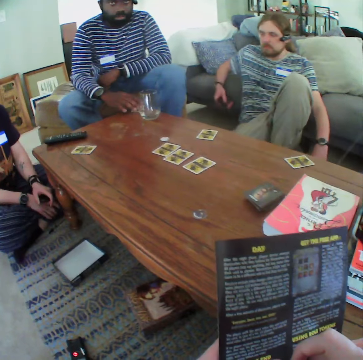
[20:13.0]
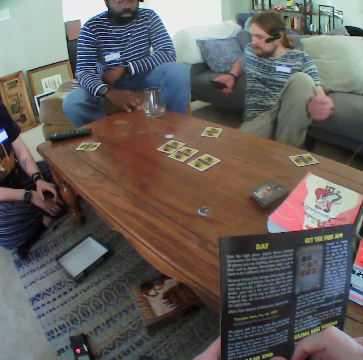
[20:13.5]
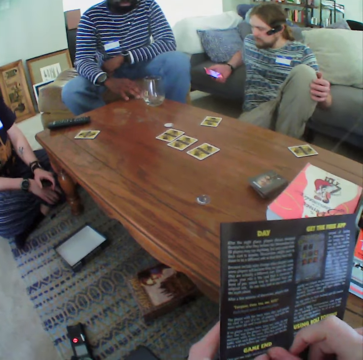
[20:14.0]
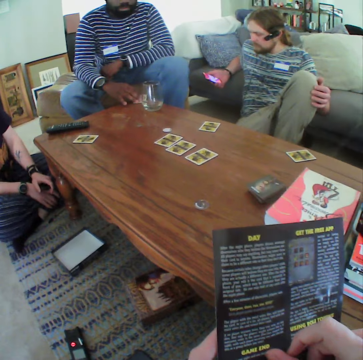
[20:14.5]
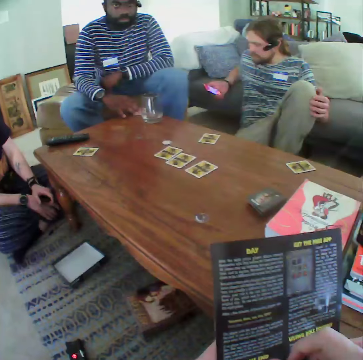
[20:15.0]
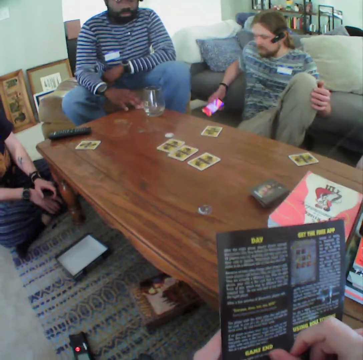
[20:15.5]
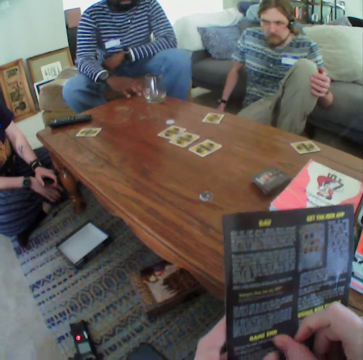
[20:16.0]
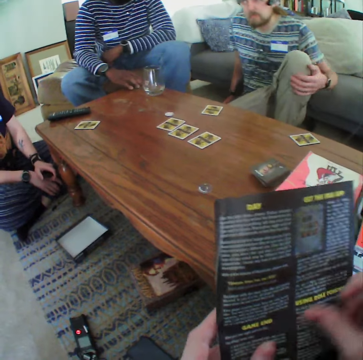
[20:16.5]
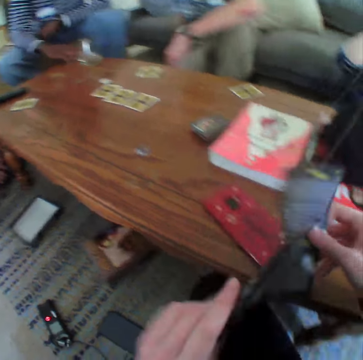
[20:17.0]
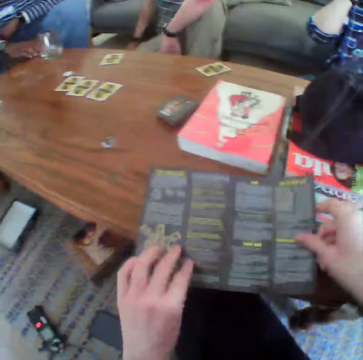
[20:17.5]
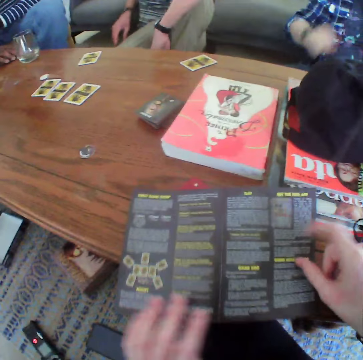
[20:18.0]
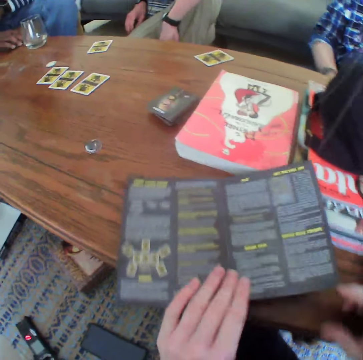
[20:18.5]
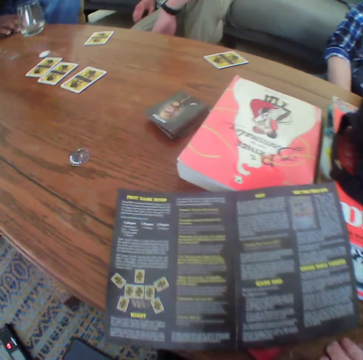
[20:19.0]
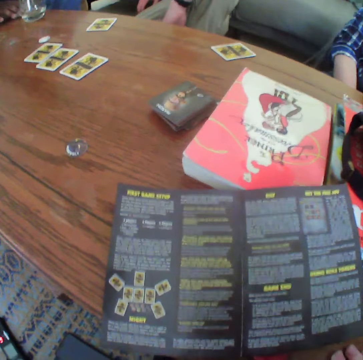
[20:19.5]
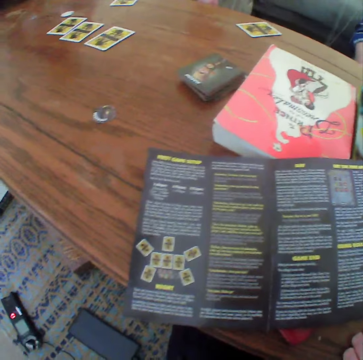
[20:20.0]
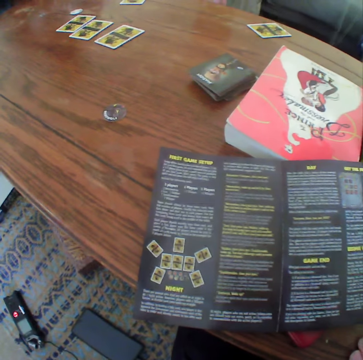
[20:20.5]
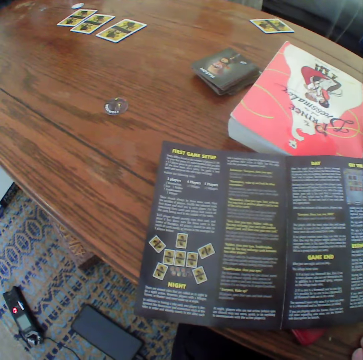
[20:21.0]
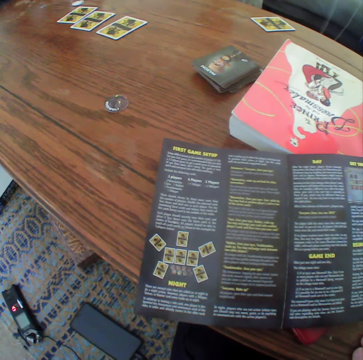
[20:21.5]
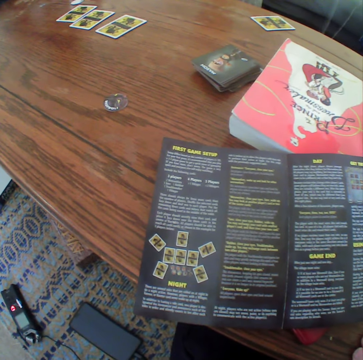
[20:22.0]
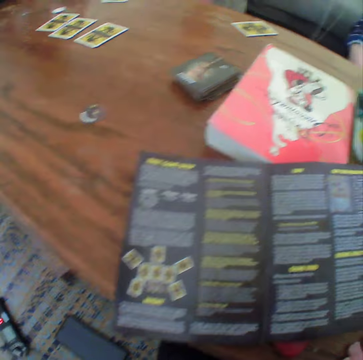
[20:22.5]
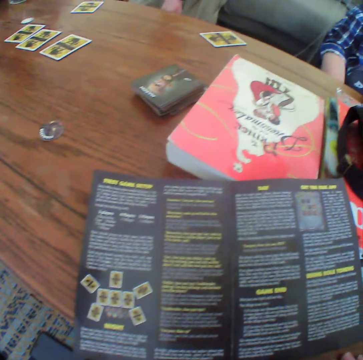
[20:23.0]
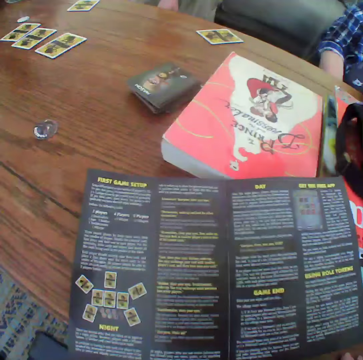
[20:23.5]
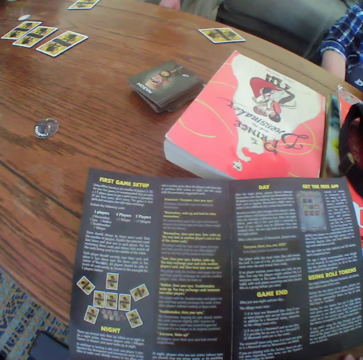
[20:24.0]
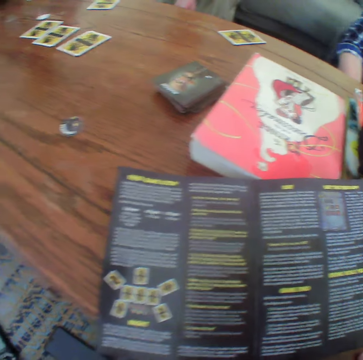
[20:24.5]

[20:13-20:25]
A man removes a phone from the pocket. The man uses the phone and looks at the phone. He puts the phone down. The camera wearer puts the pamphlet or paper on the table. Another person moves the hand down.

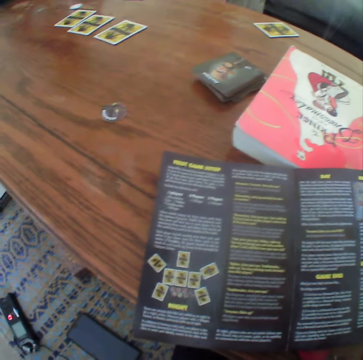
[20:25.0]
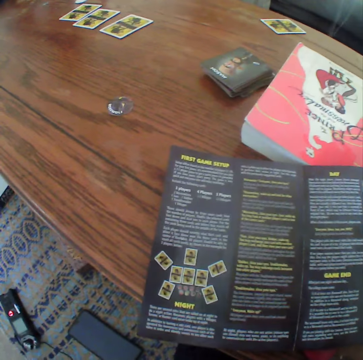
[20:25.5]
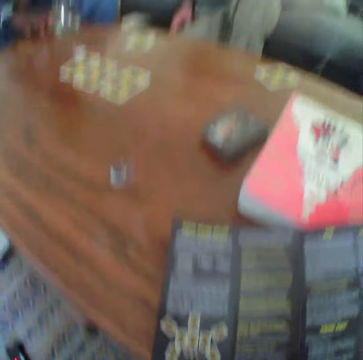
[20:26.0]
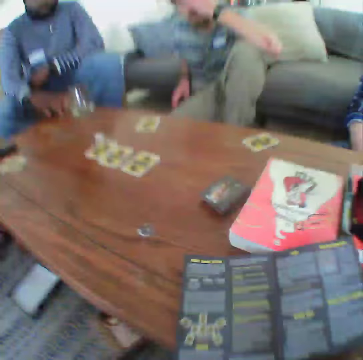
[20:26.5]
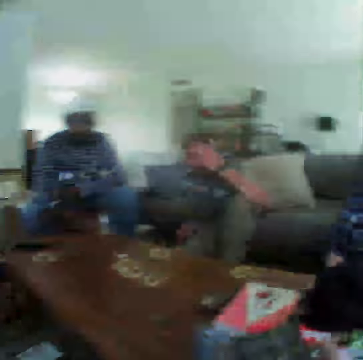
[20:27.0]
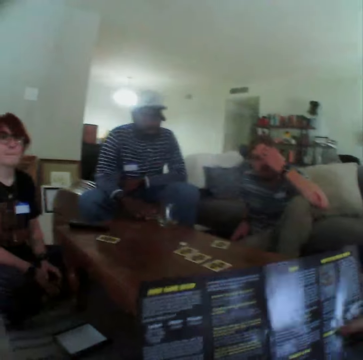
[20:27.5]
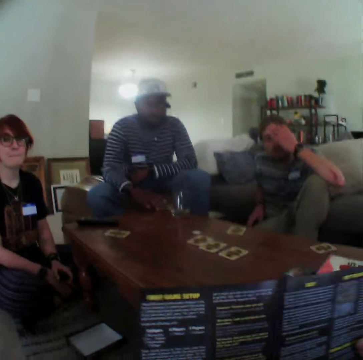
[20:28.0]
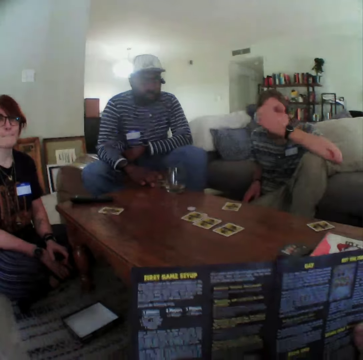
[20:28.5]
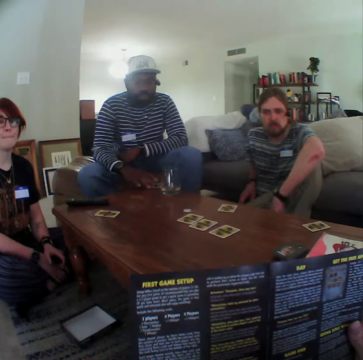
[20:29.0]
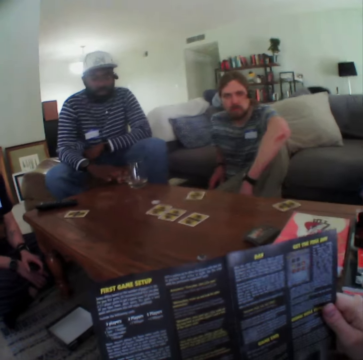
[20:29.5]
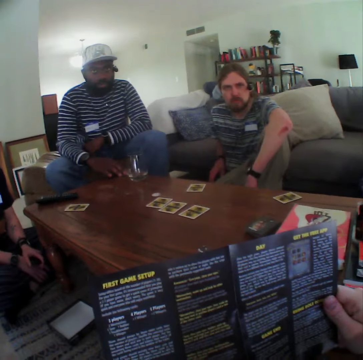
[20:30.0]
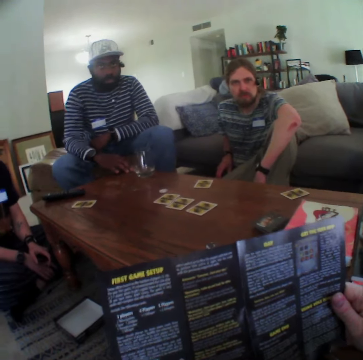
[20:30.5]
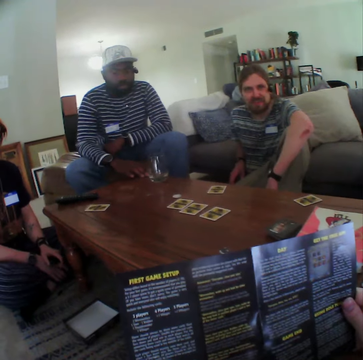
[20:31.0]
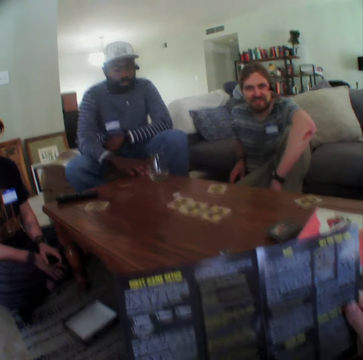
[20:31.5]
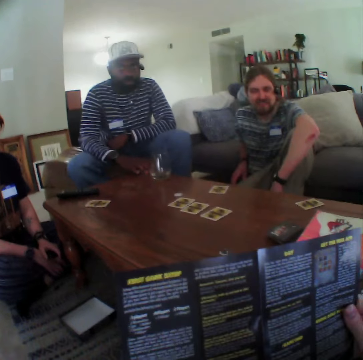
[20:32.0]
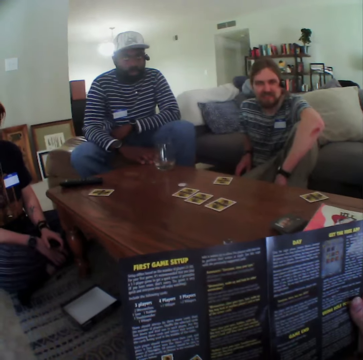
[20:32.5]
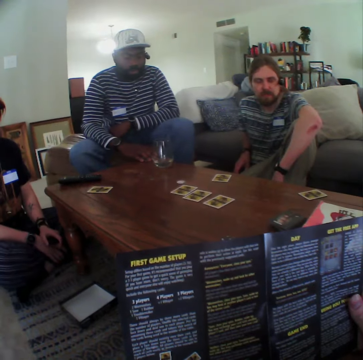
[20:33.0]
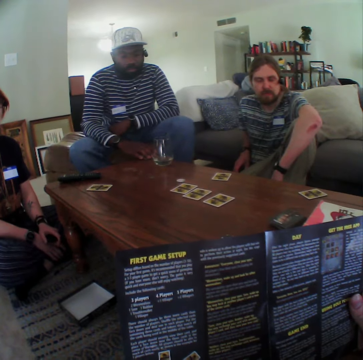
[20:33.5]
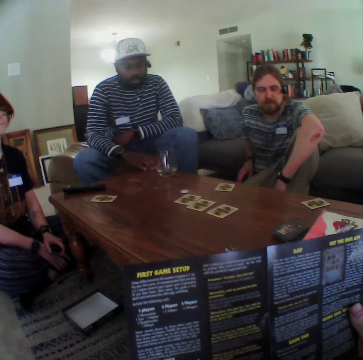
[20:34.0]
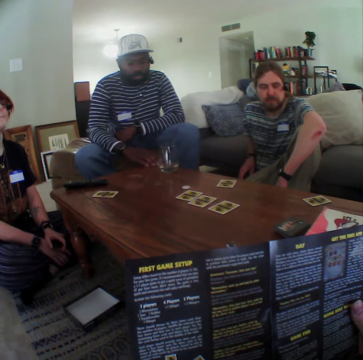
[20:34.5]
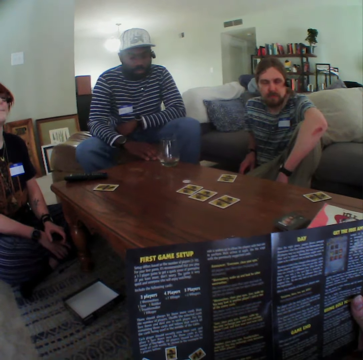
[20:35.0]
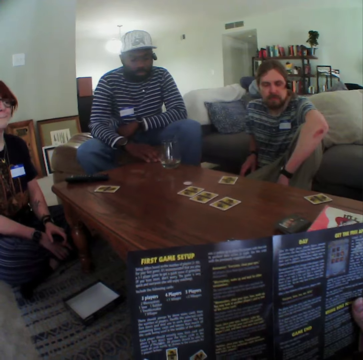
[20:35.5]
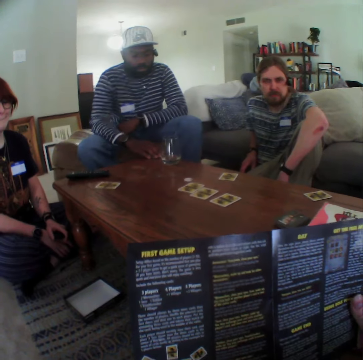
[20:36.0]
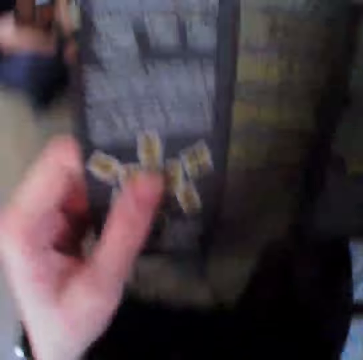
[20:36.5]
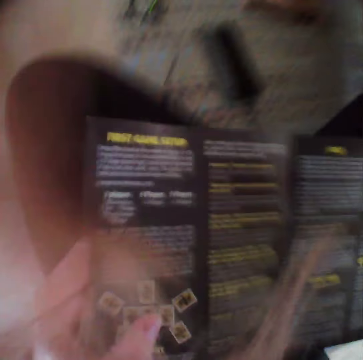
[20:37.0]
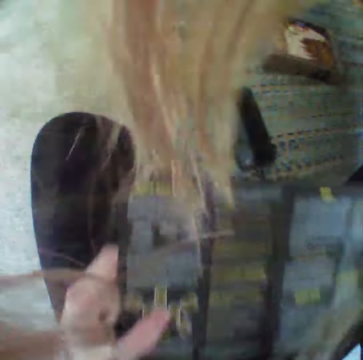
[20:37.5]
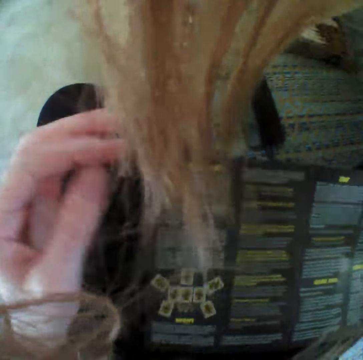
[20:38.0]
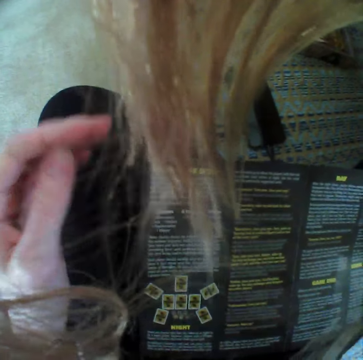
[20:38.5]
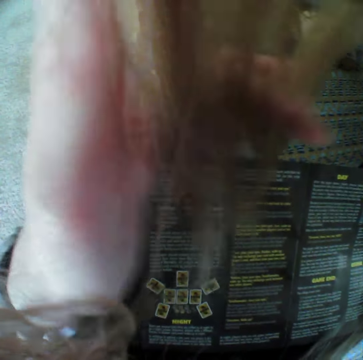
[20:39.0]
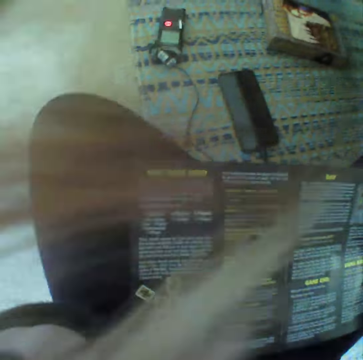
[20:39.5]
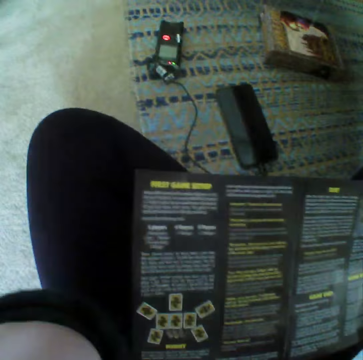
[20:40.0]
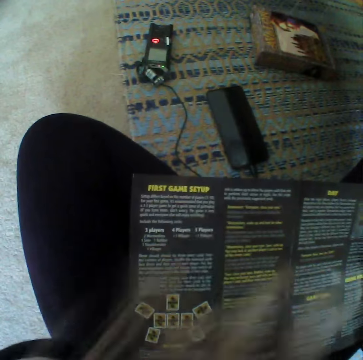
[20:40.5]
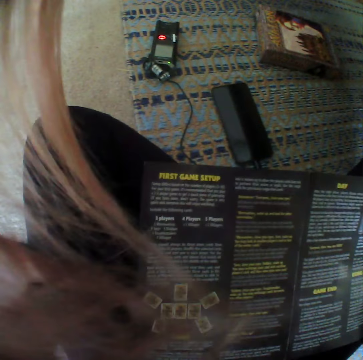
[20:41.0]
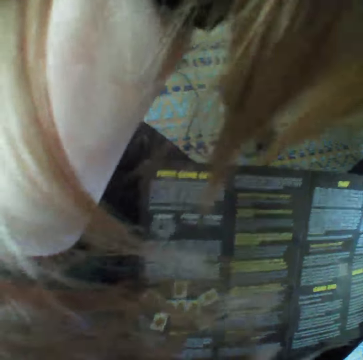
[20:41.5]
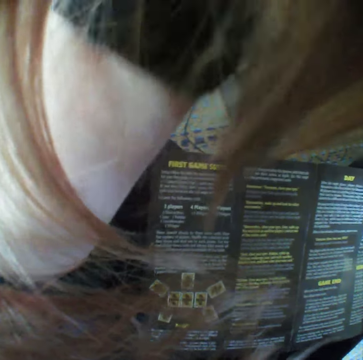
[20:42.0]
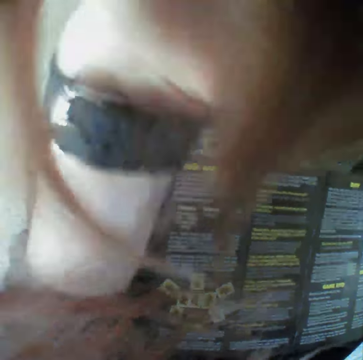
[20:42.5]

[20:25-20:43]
The camera wearer holds the paper. The man touches his face and puts the hand down. Another person touches the table. The camera wearer moves the paper down. She touches the hair and moves her hair.

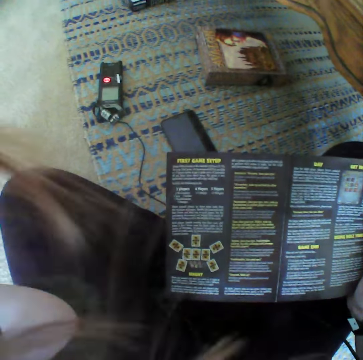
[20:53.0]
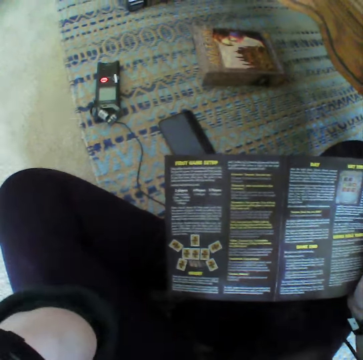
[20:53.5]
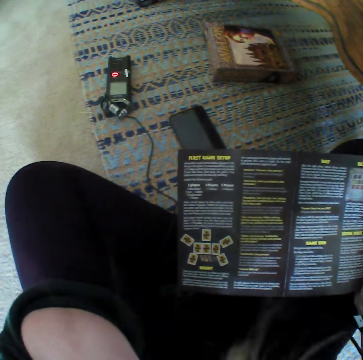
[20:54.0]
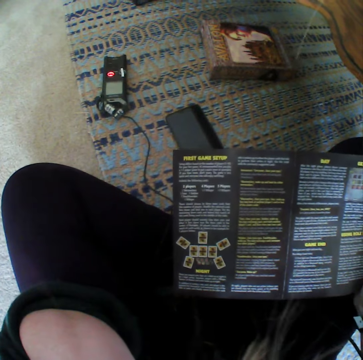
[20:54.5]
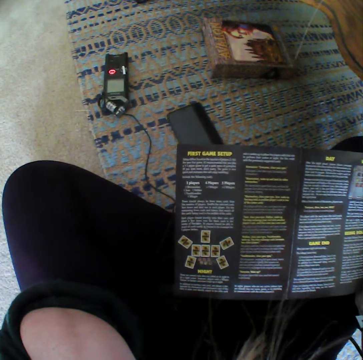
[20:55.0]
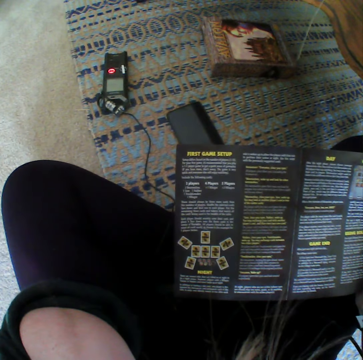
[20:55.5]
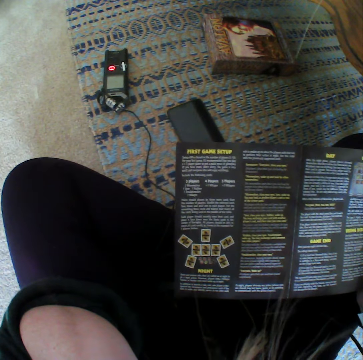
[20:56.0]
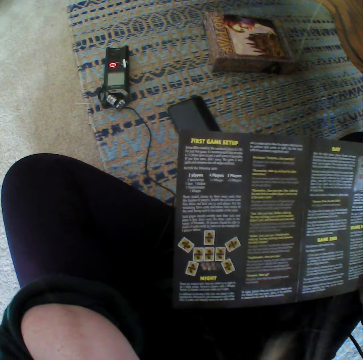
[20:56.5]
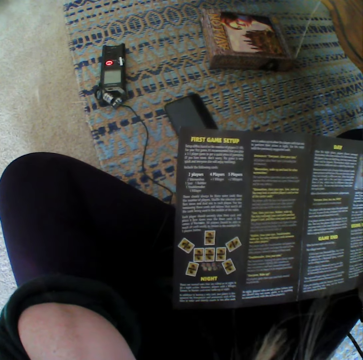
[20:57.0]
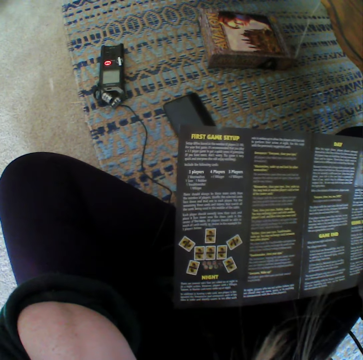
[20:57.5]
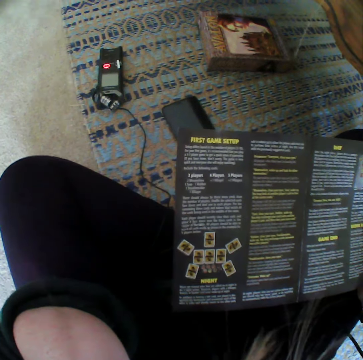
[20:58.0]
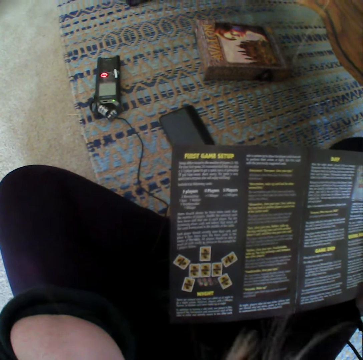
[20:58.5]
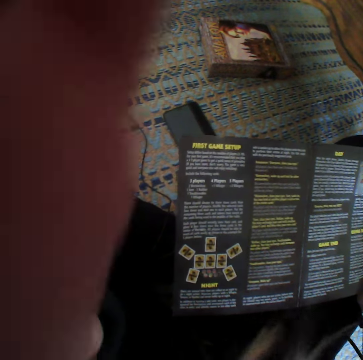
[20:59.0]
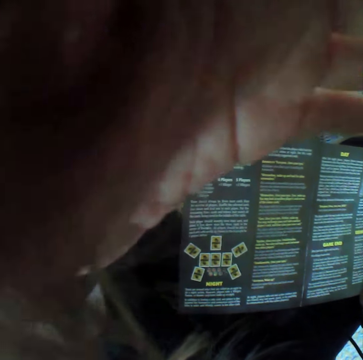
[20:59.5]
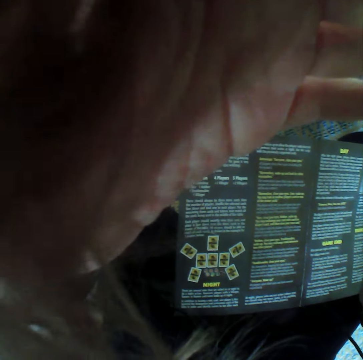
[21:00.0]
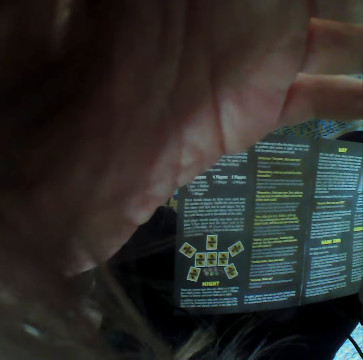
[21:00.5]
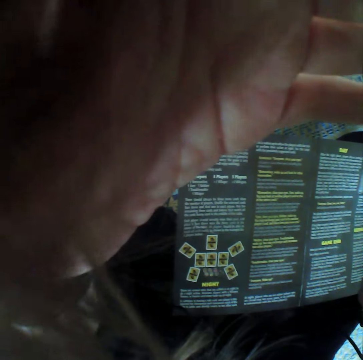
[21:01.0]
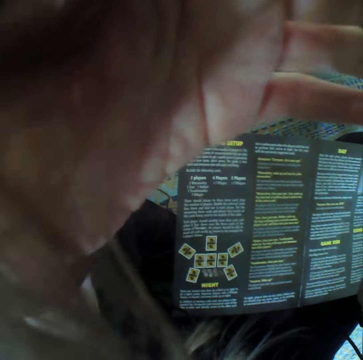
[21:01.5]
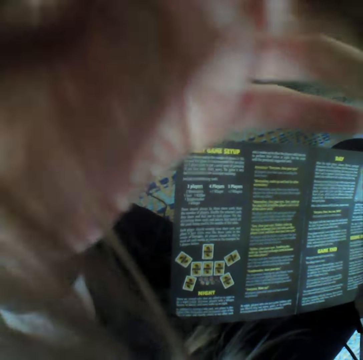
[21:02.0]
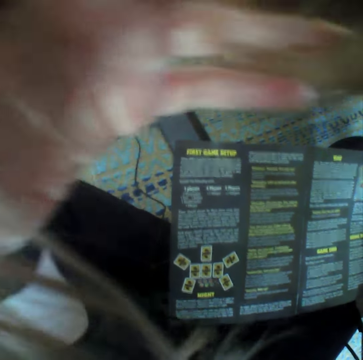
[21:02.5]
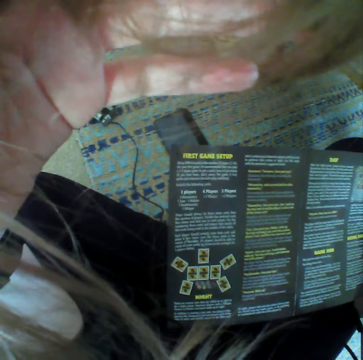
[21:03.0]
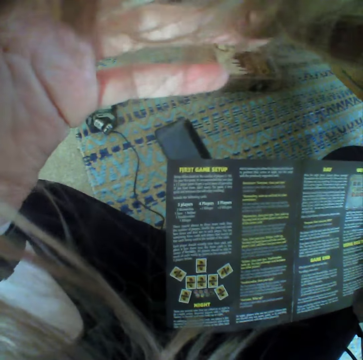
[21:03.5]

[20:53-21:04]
The camera wearer looks at the pamphlet. They move the hand down.
